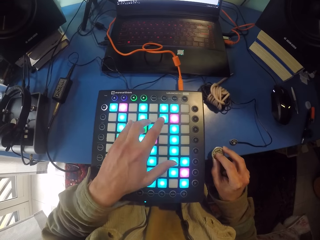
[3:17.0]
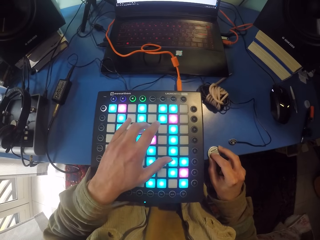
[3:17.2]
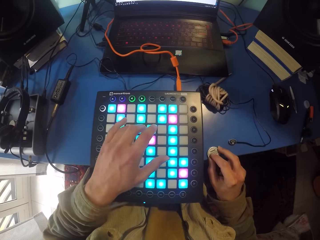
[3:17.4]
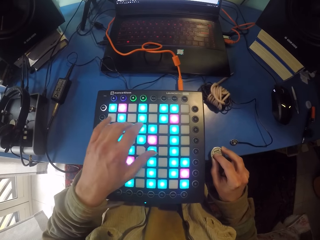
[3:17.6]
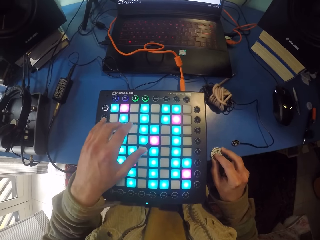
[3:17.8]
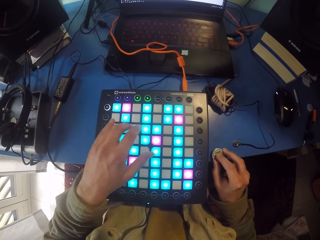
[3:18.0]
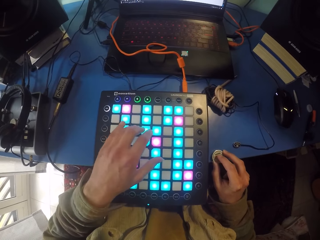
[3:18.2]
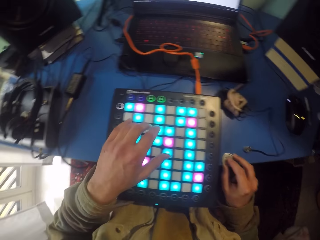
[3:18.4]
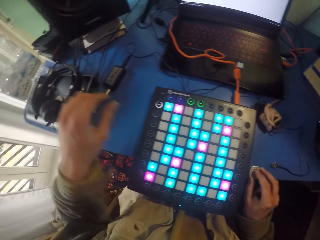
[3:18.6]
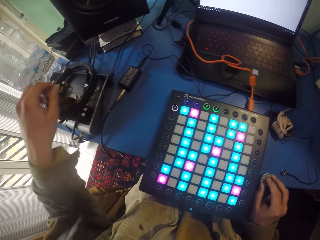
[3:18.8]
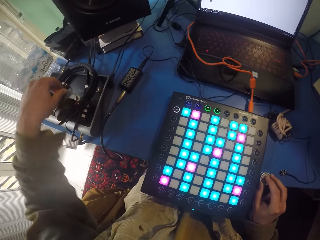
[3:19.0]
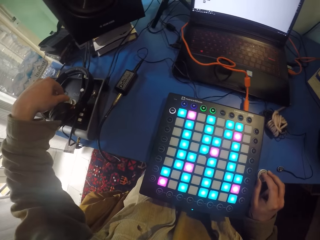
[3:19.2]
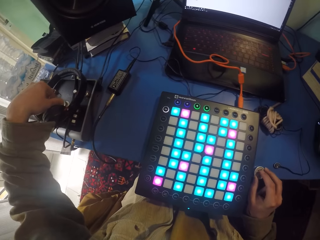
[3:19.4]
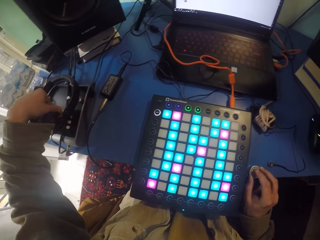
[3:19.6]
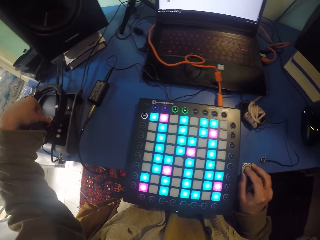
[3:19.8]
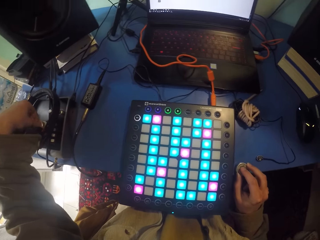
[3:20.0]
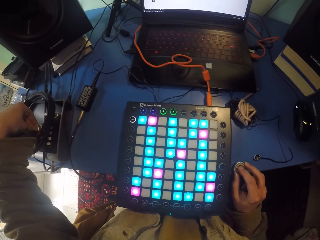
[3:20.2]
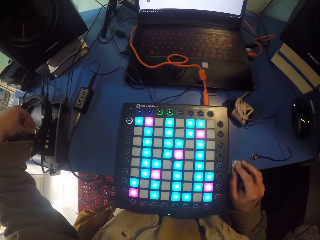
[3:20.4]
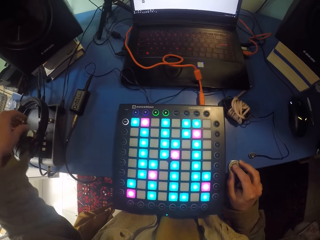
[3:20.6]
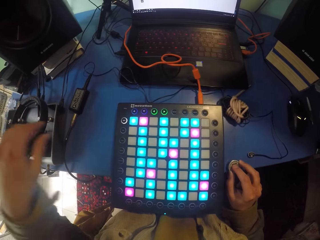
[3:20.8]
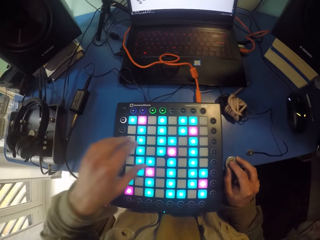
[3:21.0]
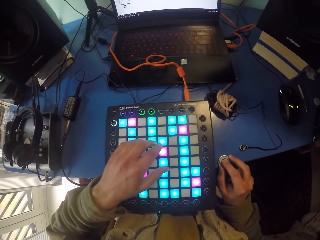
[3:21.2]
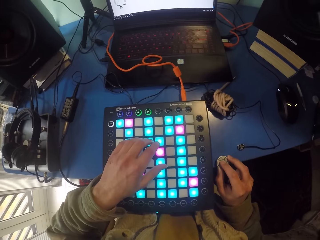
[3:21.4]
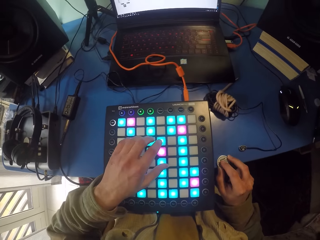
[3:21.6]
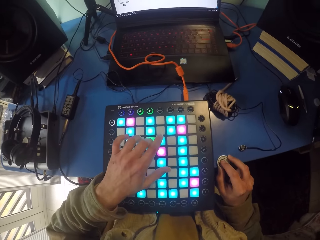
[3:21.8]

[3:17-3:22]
The camera wearer taps something. They regulate the amplifier. They touch the launchpad or Novation.

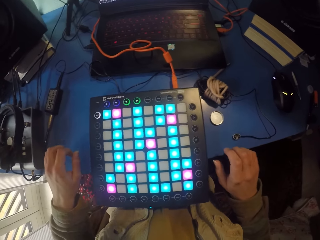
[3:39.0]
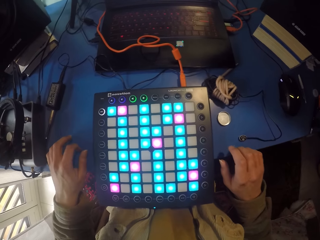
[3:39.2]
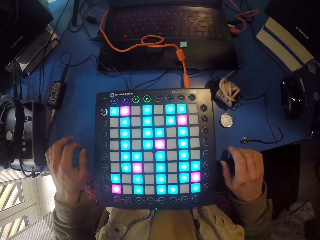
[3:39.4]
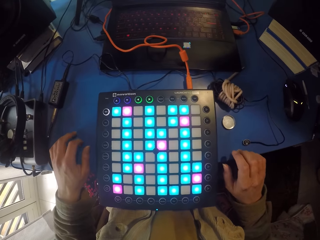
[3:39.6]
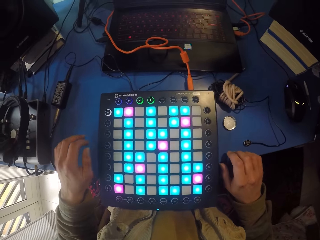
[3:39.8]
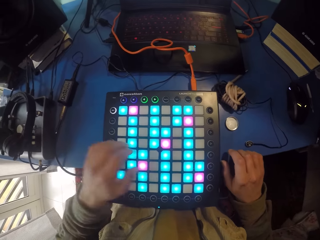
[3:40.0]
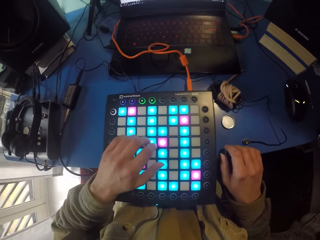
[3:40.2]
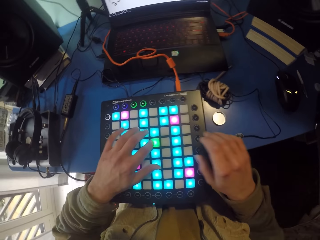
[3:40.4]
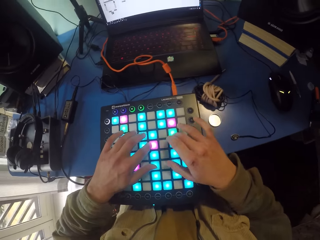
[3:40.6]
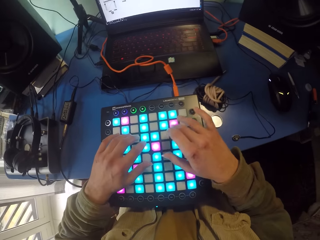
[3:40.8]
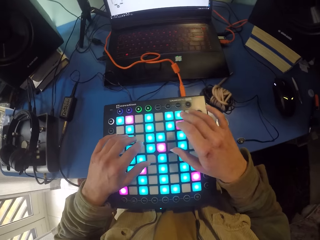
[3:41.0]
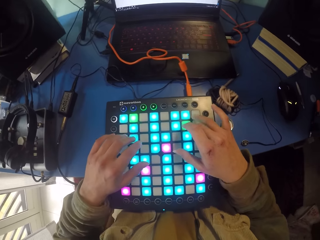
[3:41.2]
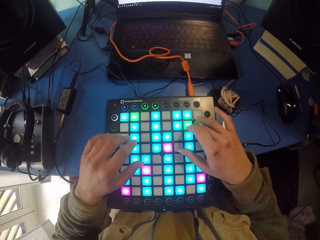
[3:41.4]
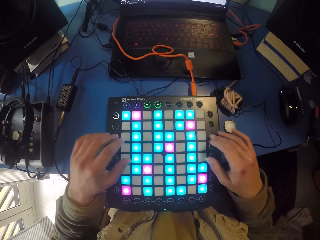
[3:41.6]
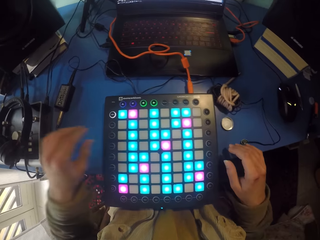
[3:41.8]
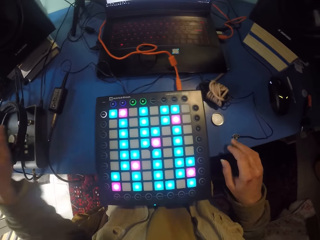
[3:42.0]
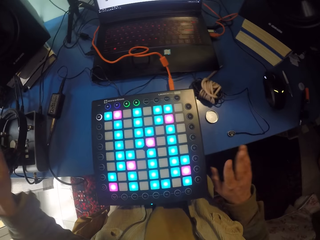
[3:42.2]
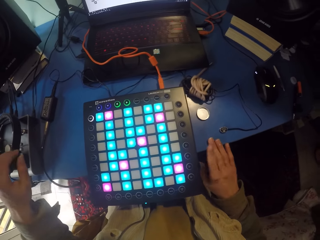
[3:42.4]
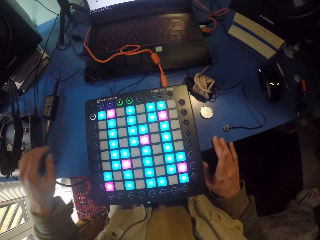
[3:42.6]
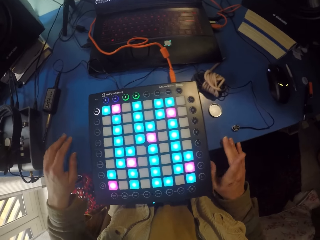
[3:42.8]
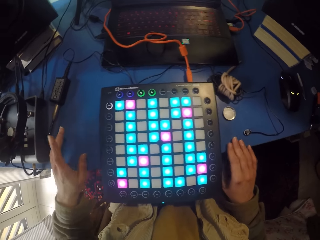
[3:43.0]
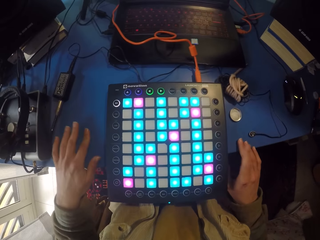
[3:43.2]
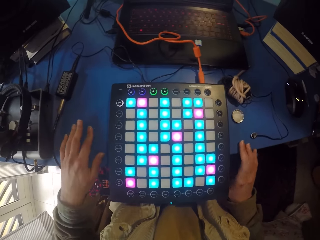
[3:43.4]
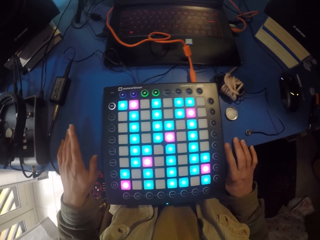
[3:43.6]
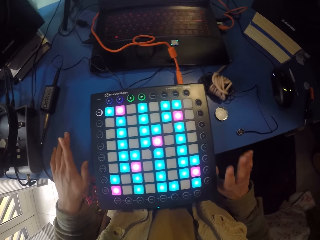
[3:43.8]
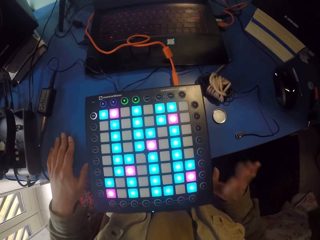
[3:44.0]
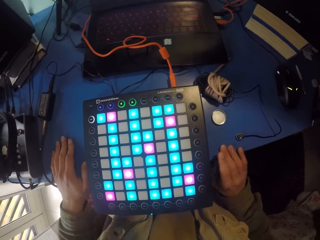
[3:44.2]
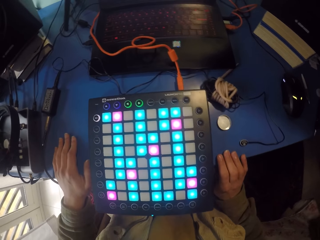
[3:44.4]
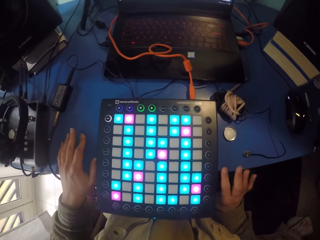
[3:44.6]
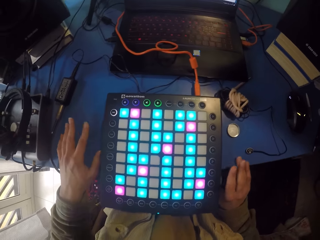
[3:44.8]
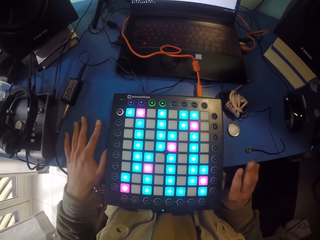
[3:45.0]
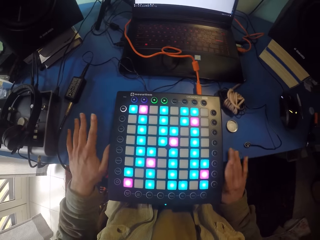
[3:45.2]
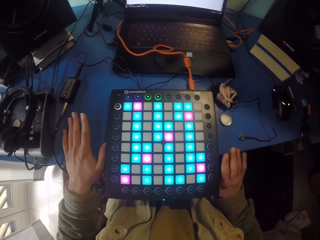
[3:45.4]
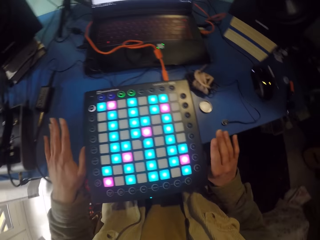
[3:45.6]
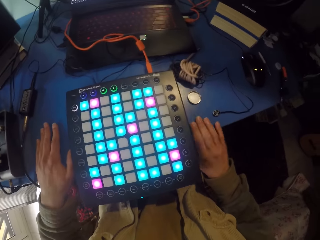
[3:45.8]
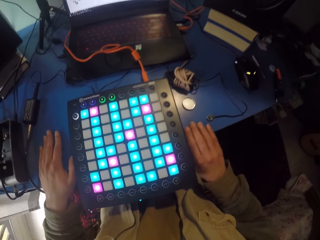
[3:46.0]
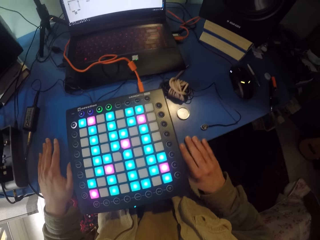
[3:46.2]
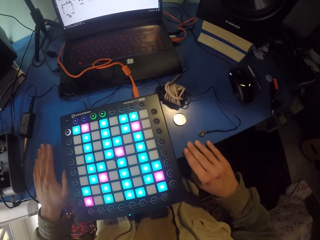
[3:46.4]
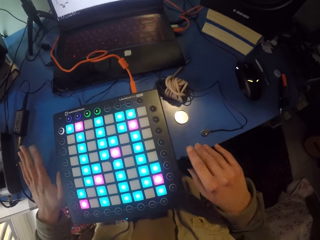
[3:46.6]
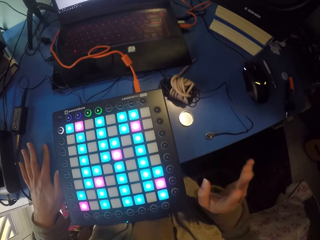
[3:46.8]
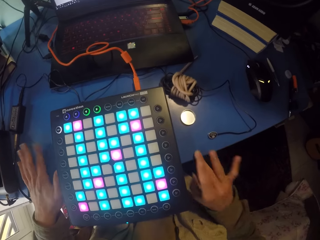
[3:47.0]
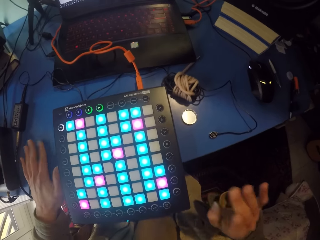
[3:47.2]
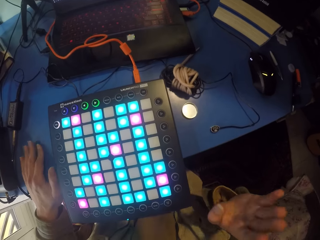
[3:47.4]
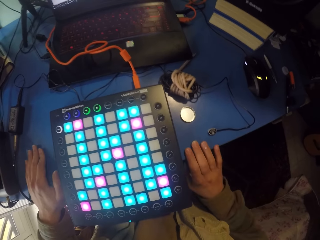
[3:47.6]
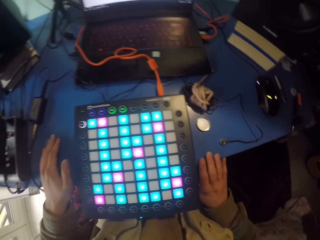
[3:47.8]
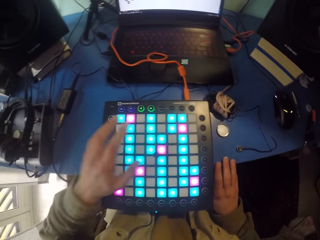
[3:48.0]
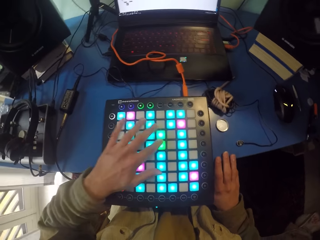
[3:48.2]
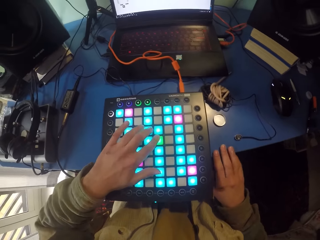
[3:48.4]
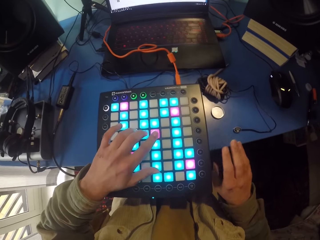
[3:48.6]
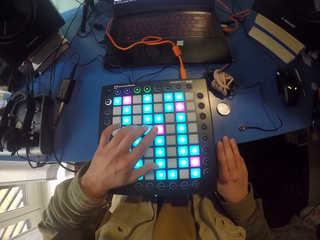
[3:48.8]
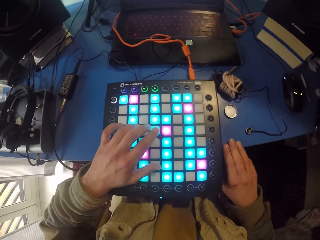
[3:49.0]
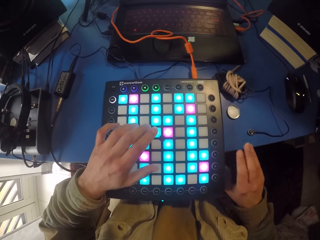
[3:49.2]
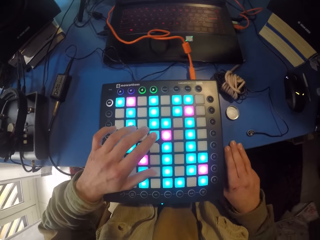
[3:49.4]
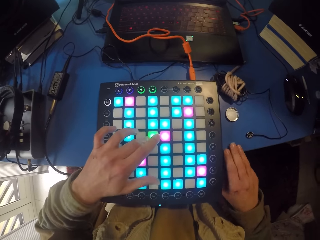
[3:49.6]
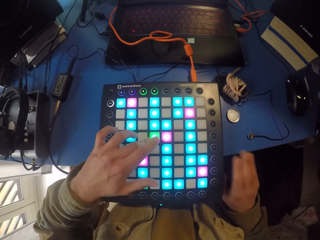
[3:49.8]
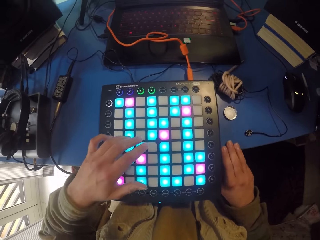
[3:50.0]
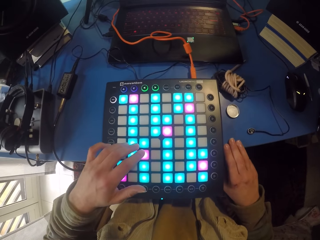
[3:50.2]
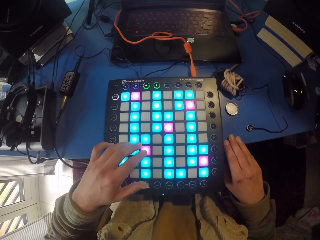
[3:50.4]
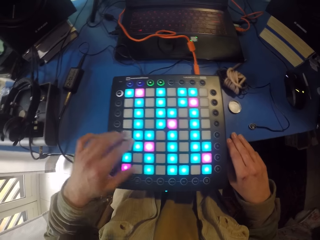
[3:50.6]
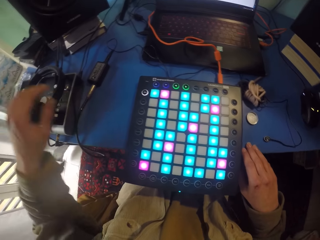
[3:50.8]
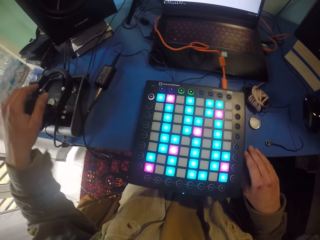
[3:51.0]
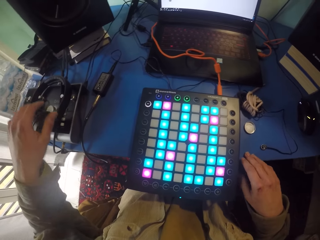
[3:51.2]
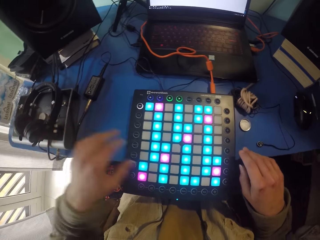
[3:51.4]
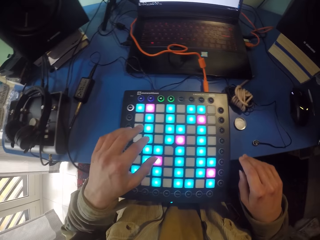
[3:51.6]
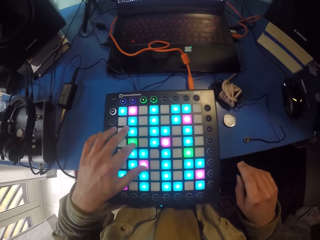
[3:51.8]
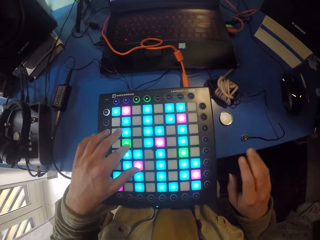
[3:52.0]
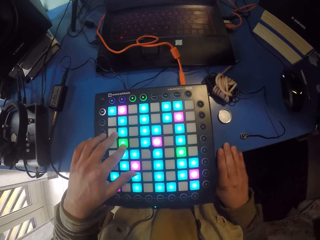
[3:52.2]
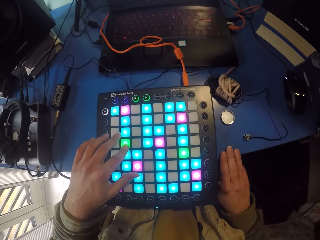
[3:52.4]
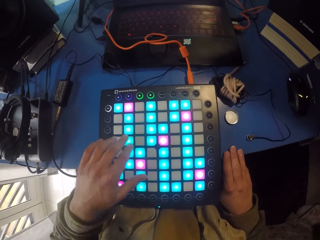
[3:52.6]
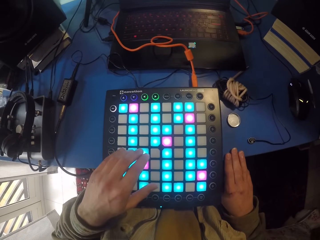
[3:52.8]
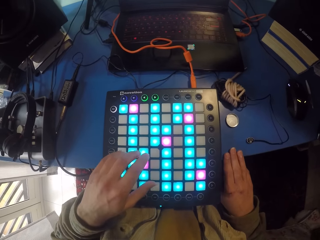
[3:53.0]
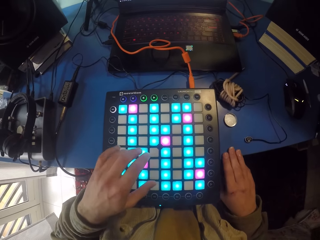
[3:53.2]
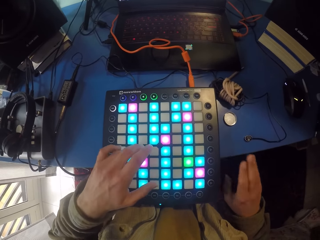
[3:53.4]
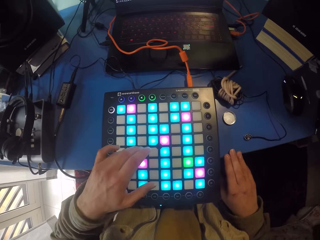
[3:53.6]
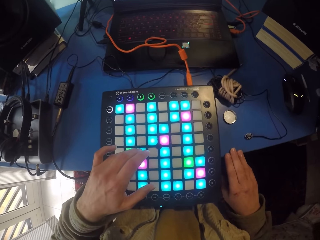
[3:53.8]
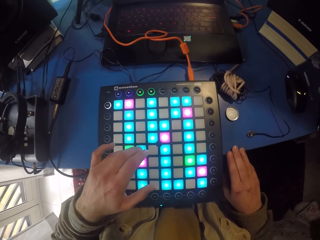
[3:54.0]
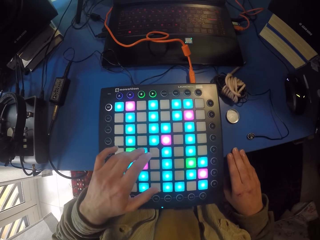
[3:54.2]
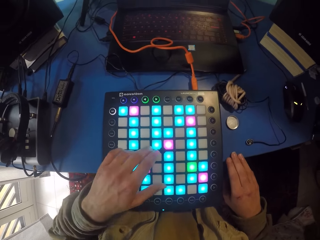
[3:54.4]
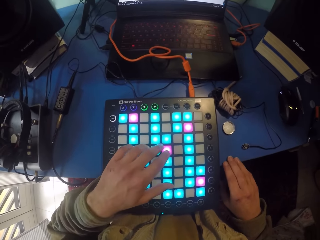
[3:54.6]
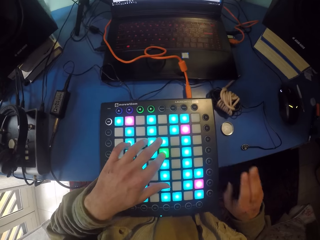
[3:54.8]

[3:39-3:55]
The camera wearer hits the table with both hands. They touch the launchpad. They hit the table with both hands. They touch the launchpad. They hit the table with the right hand.
